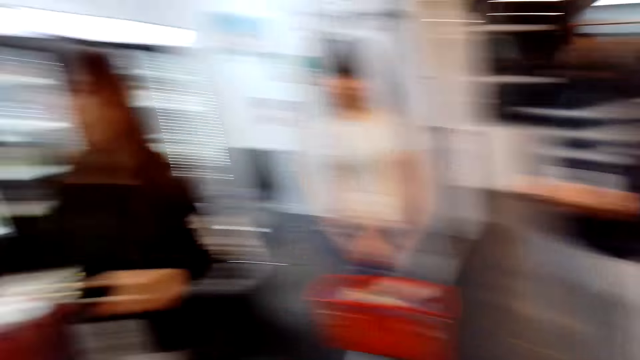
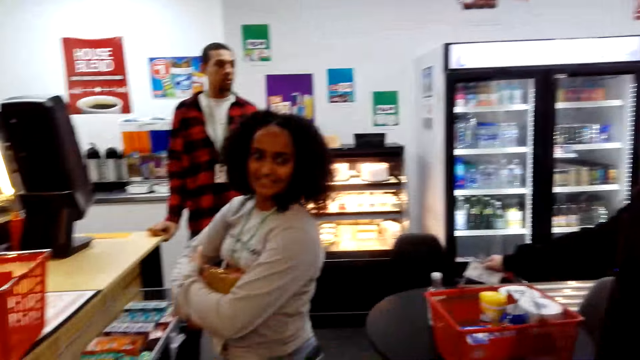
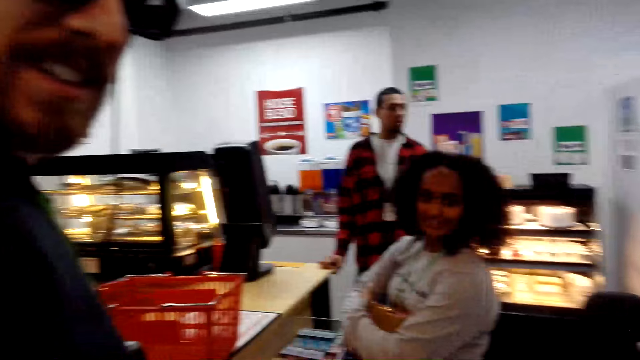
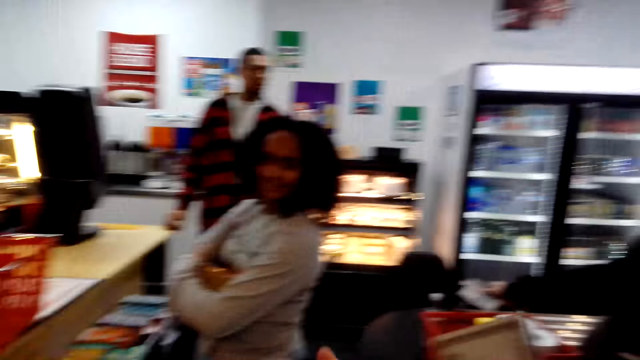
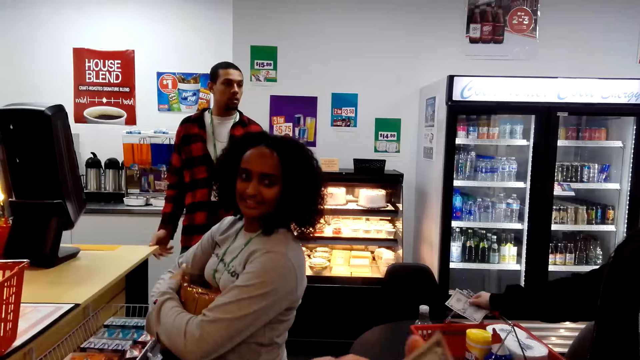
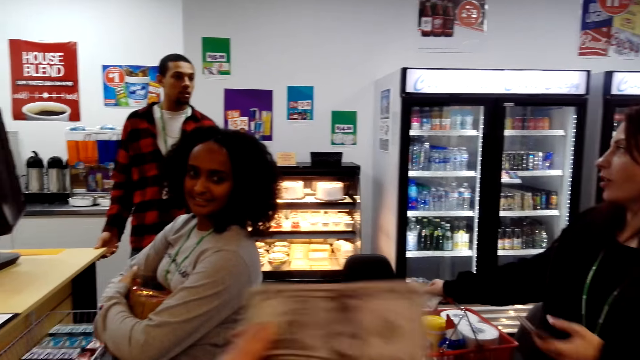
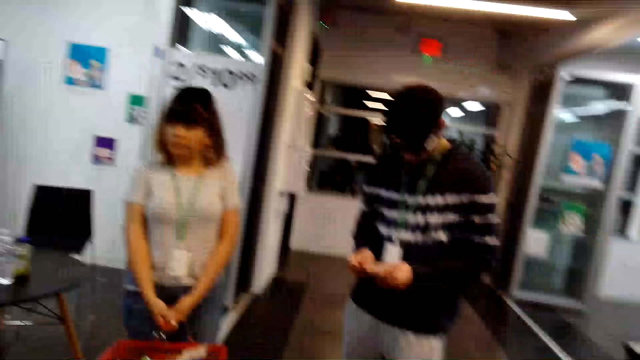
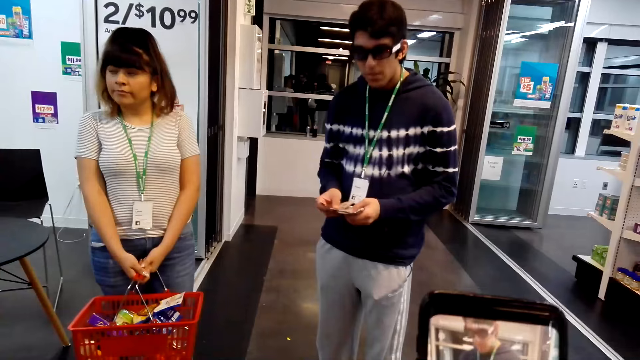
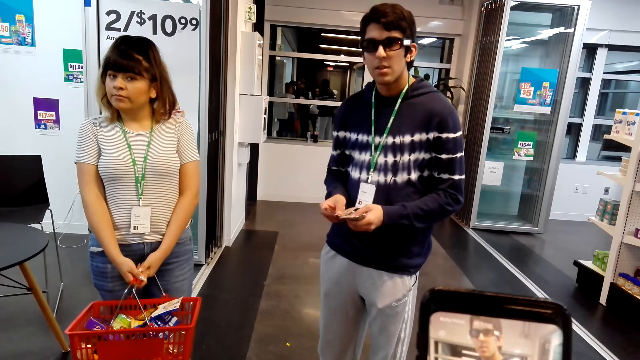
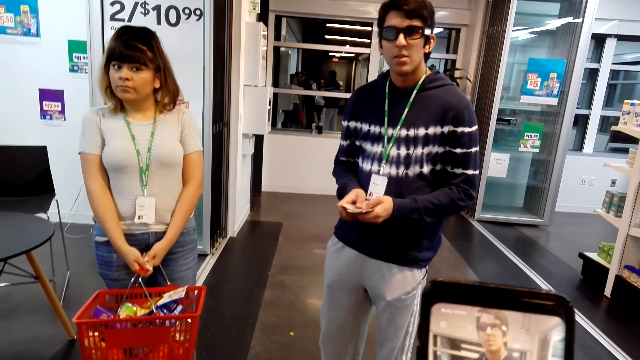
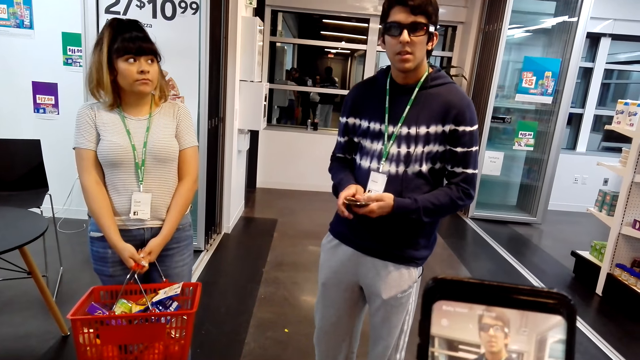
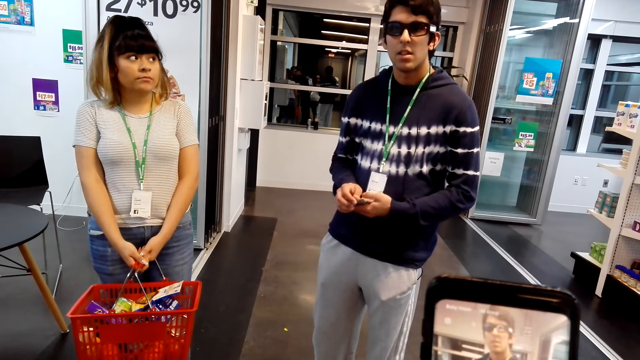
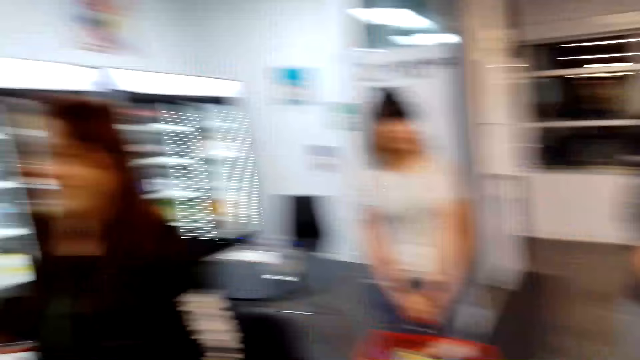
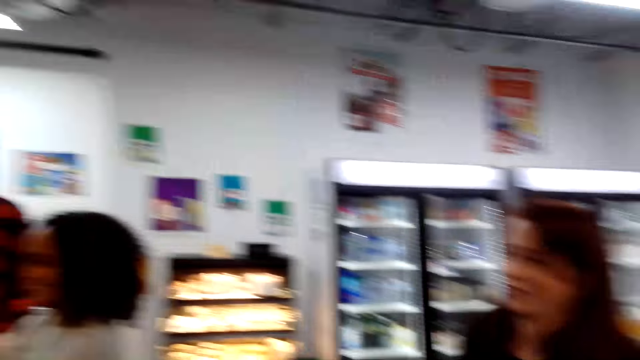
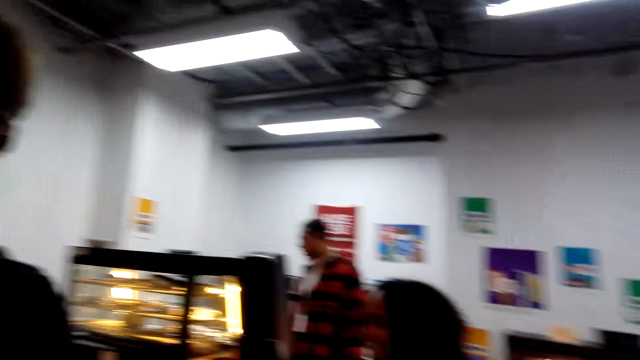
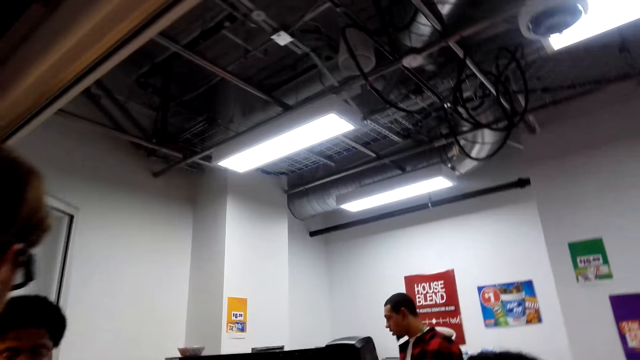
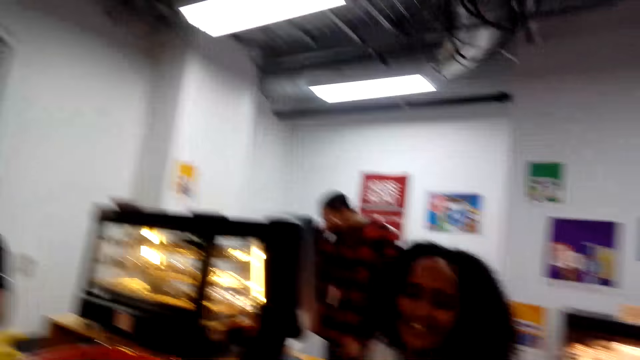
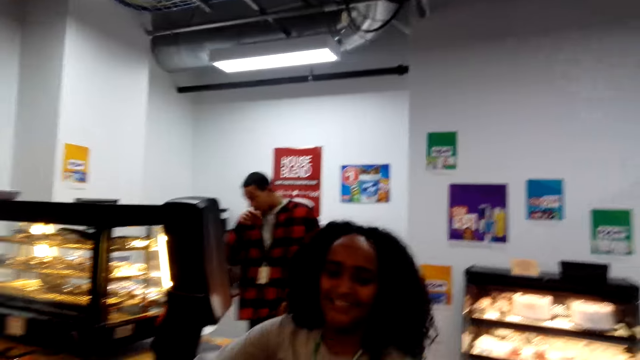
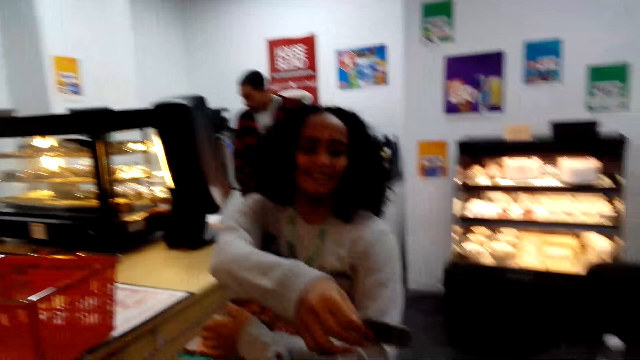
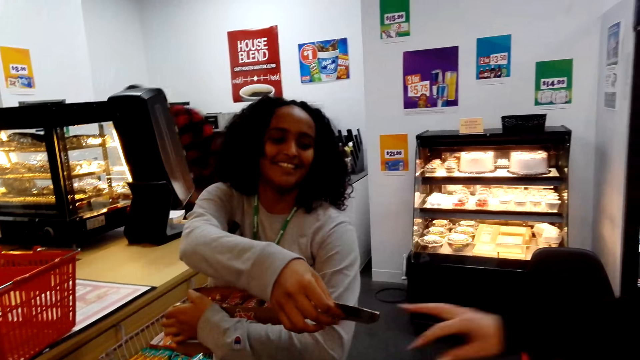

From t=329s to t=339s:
The camera wearer looks around. A lady looks around. The camera wearer talks to someone. They look around. They operate the phone. A man arranges the money. The camera wearer looks around. The lady hands over the card.

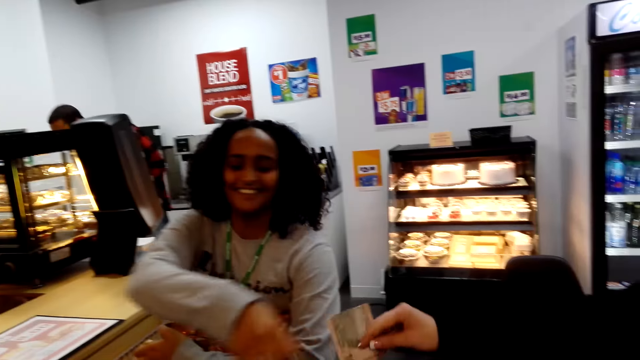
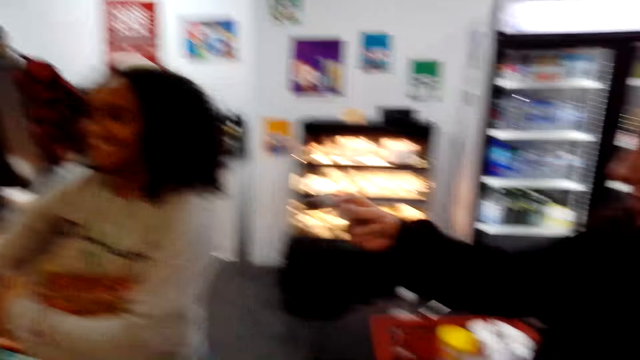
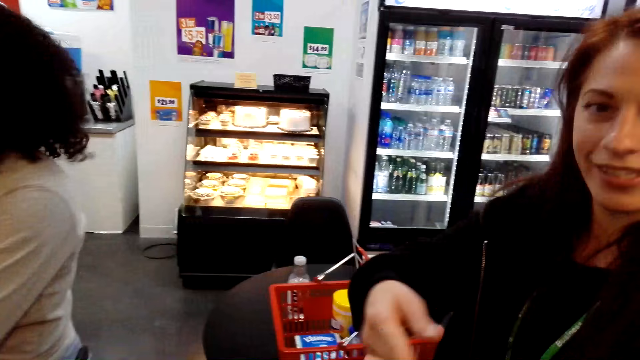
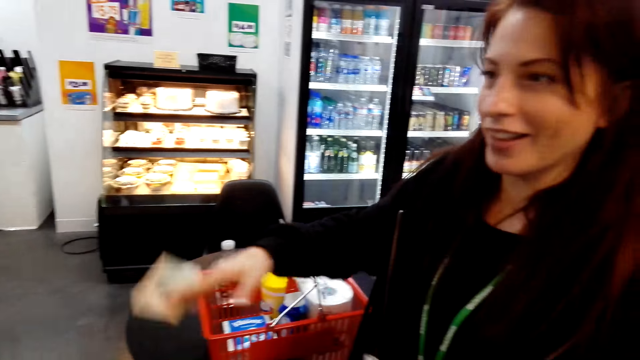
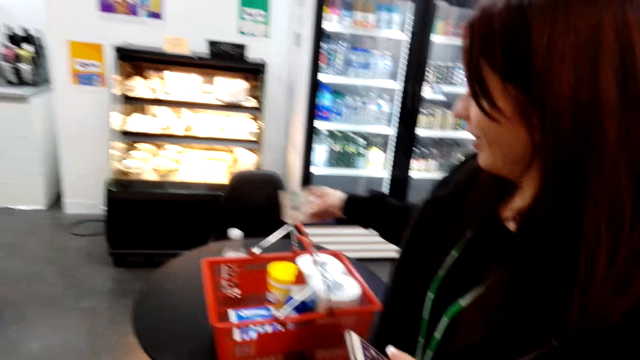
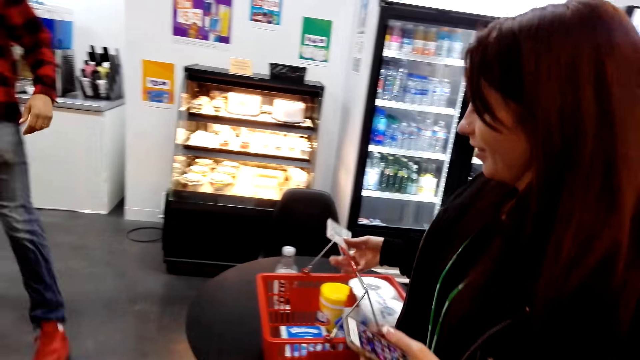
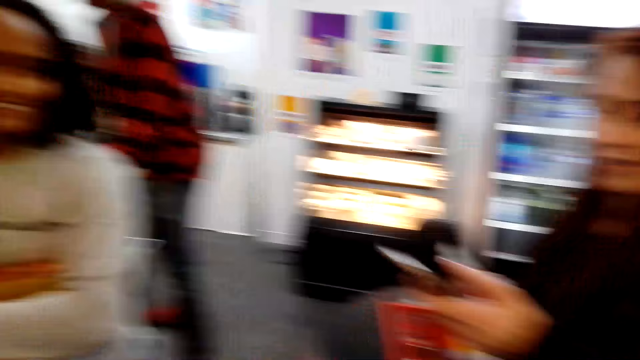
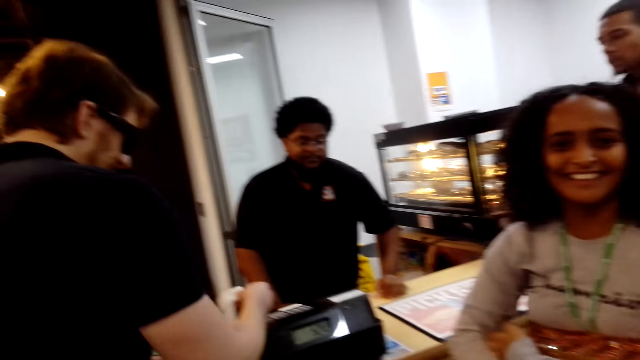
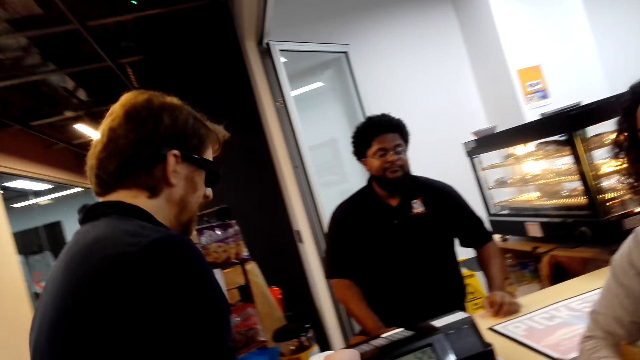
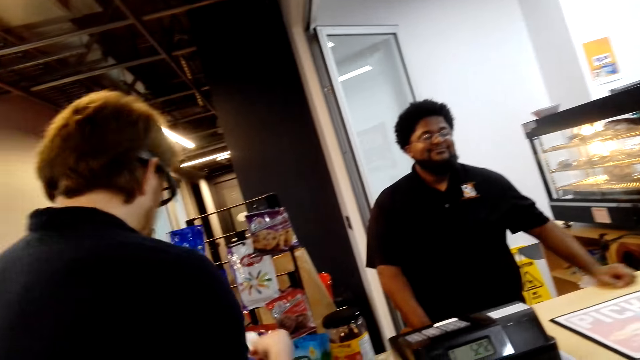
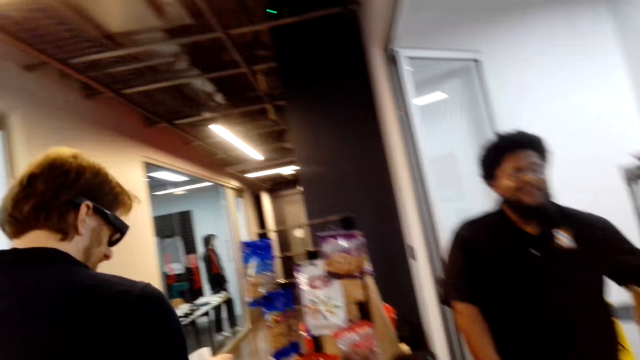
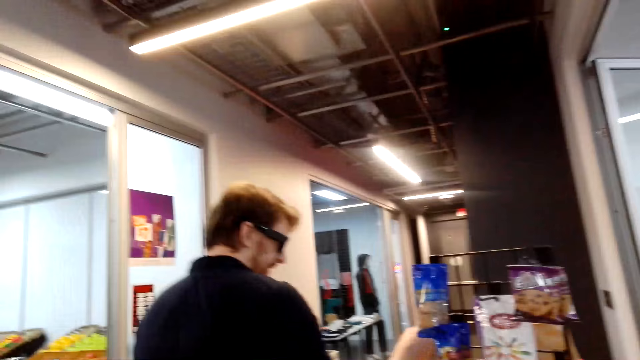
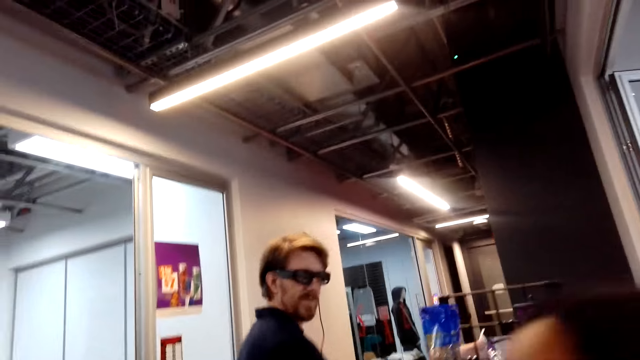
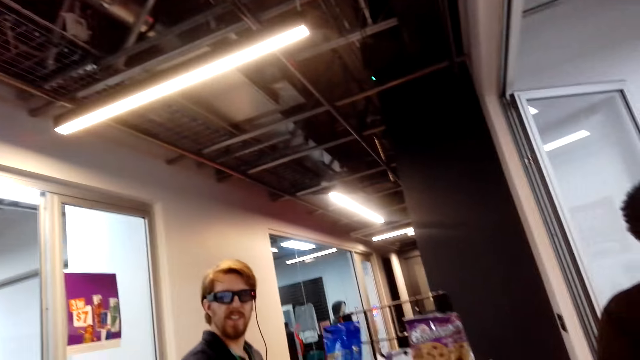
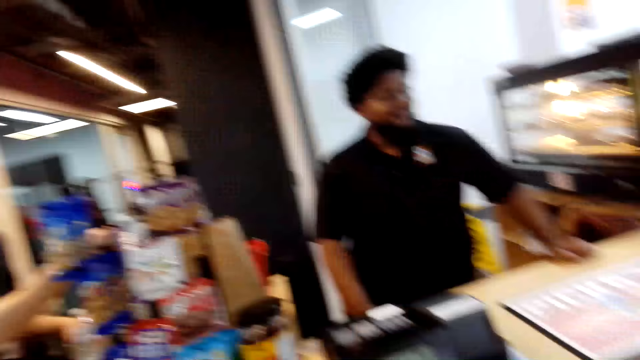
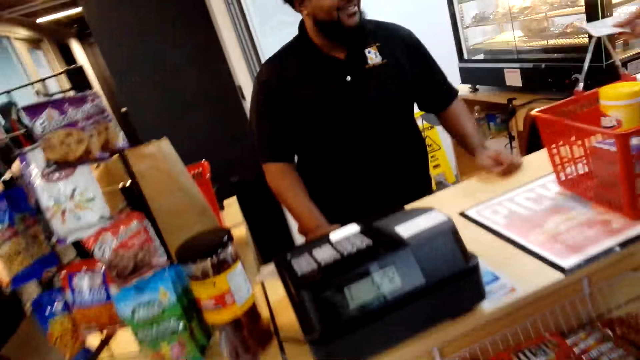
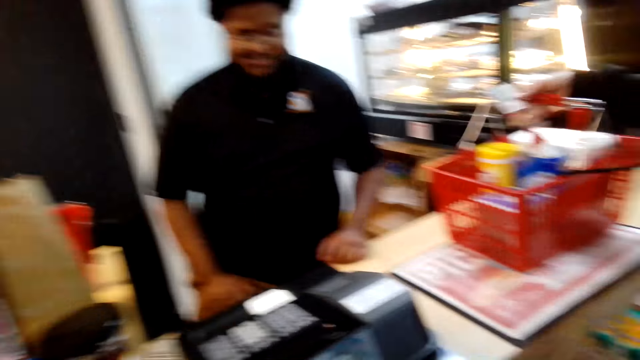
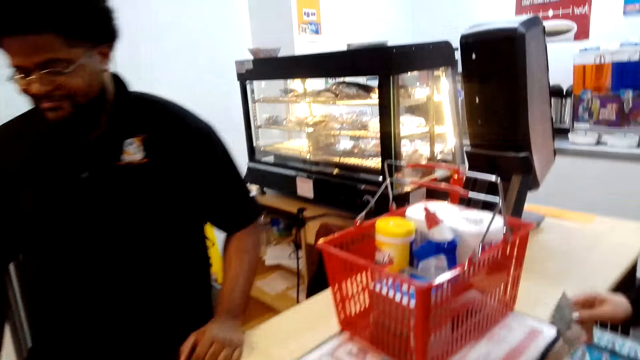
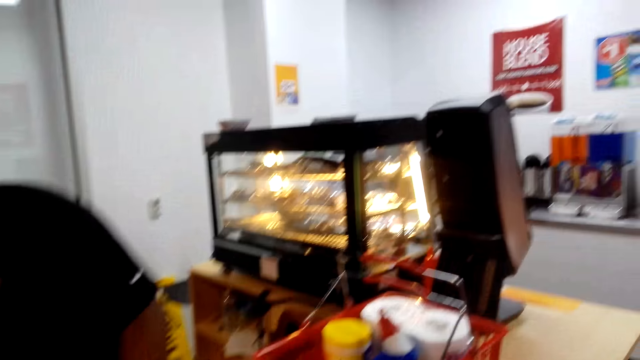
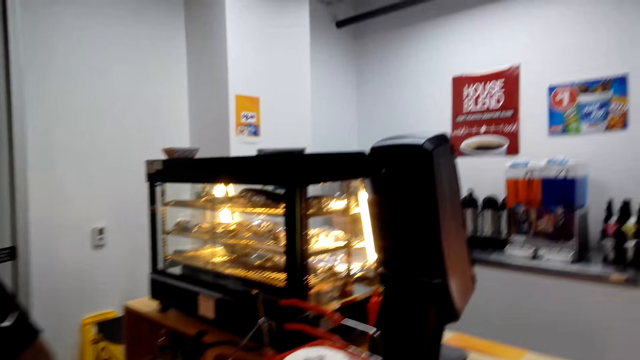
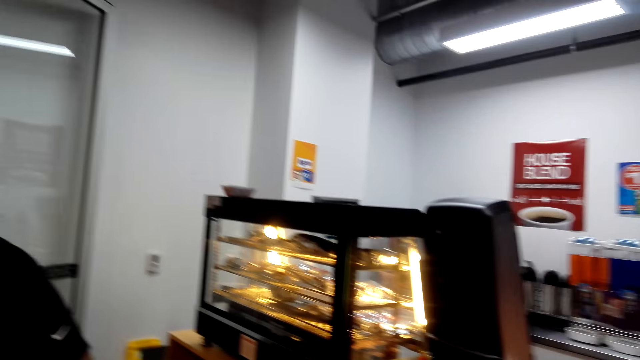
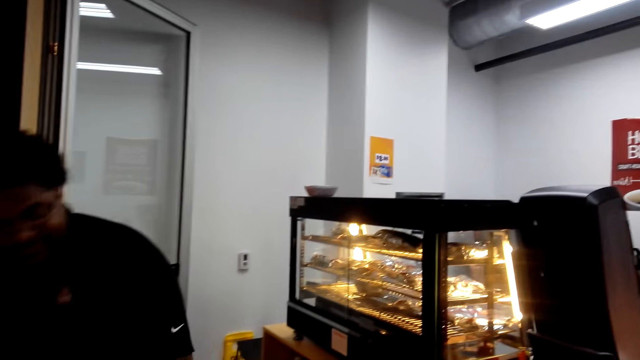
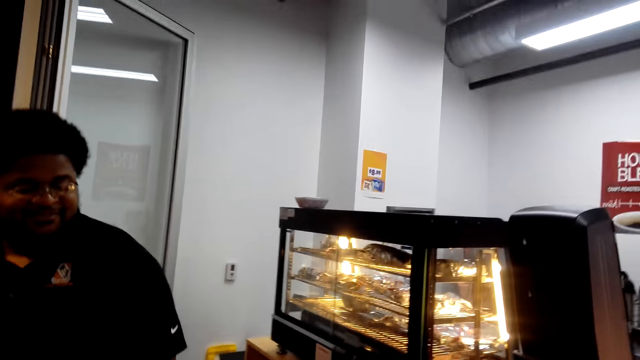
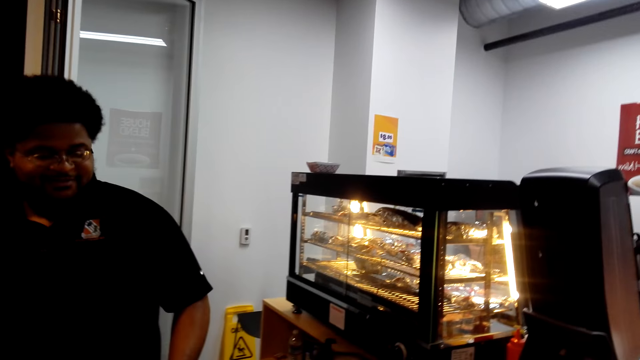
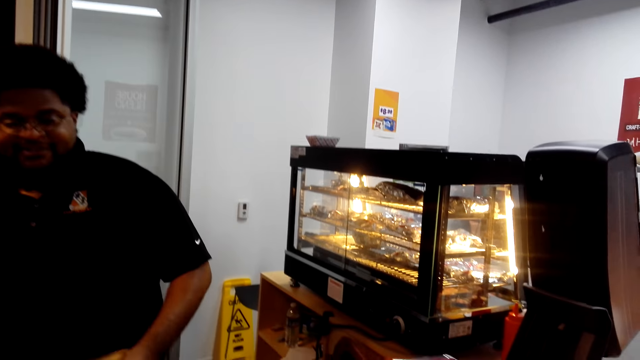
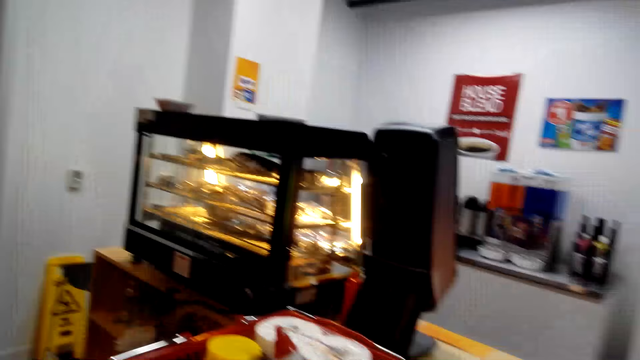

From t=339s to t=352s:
The camera wearer takes cards from someone. A lady moves the hand. The lady carries the basket. A man steps forward. The camera wearer talks to someone. The man looks around. The lady hands over the basket to another man. The camera wearer looks around. The other man does something.
